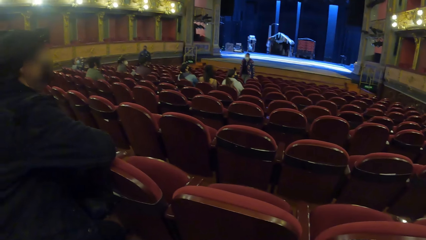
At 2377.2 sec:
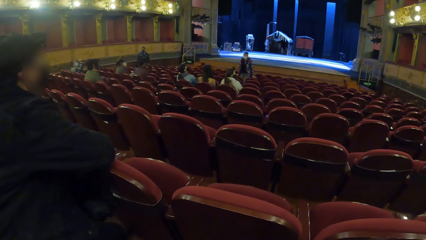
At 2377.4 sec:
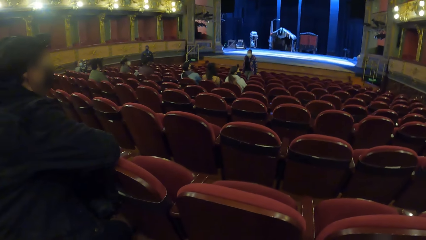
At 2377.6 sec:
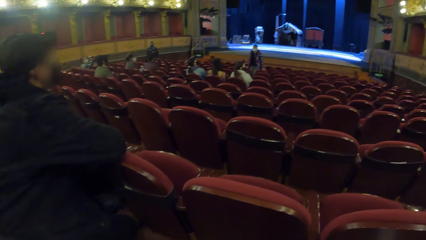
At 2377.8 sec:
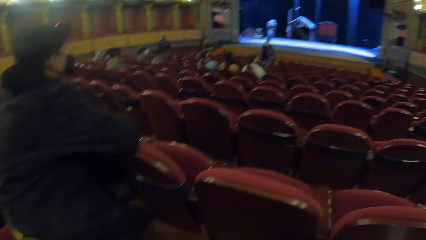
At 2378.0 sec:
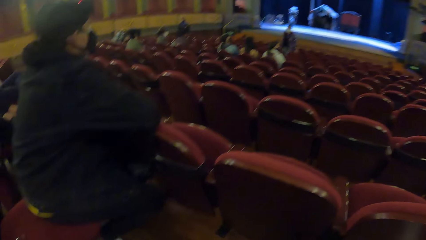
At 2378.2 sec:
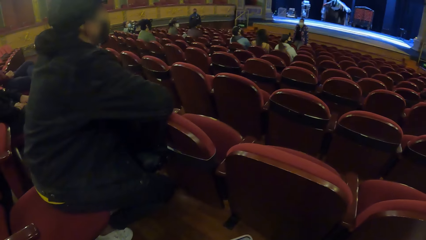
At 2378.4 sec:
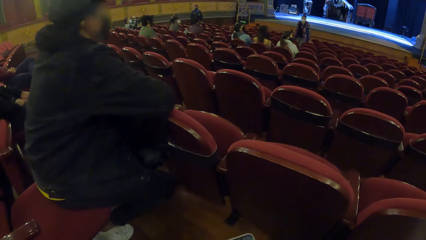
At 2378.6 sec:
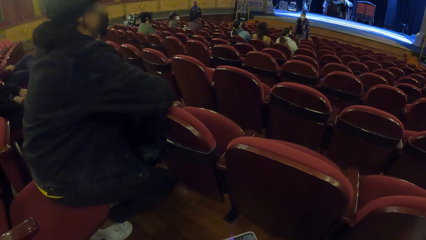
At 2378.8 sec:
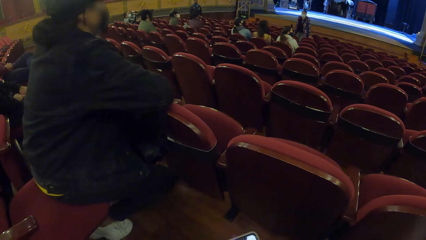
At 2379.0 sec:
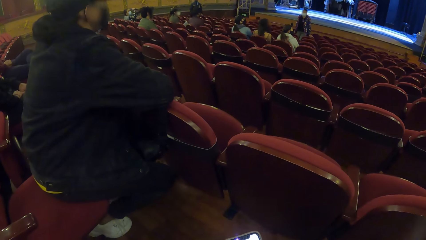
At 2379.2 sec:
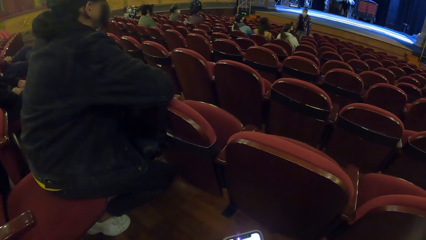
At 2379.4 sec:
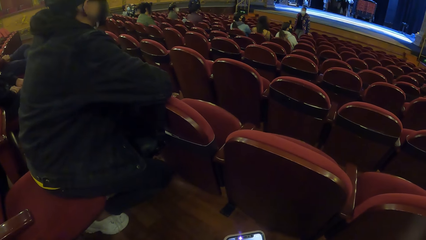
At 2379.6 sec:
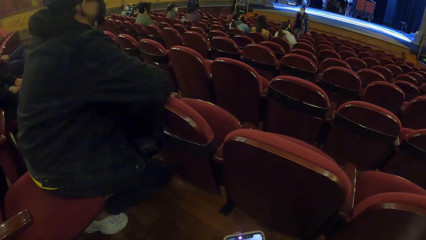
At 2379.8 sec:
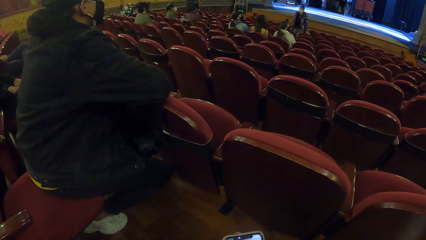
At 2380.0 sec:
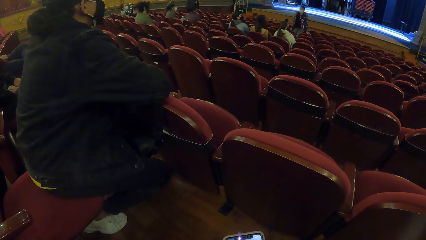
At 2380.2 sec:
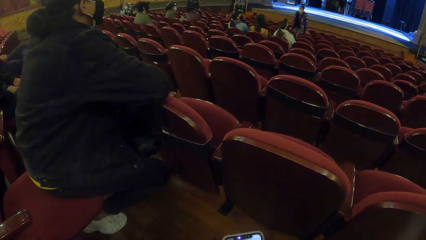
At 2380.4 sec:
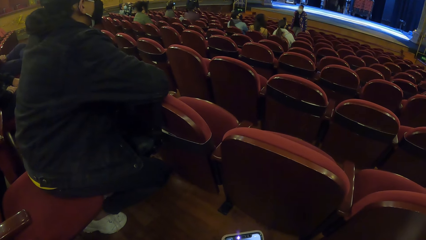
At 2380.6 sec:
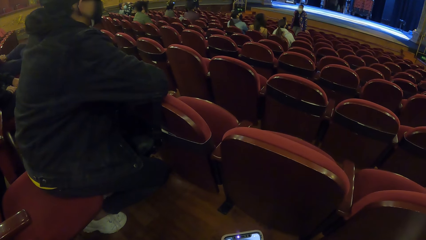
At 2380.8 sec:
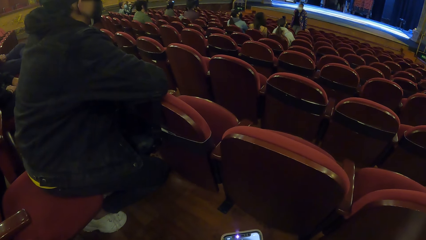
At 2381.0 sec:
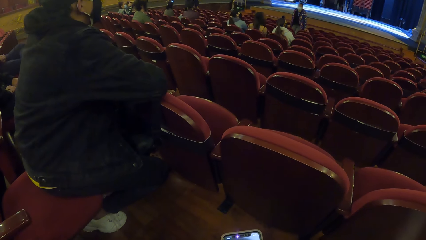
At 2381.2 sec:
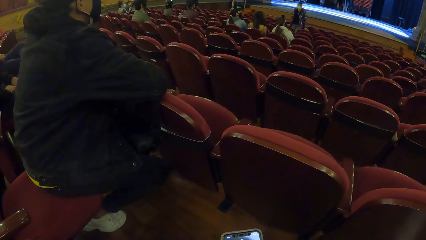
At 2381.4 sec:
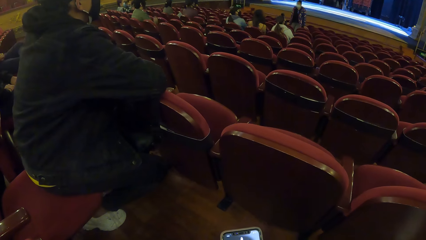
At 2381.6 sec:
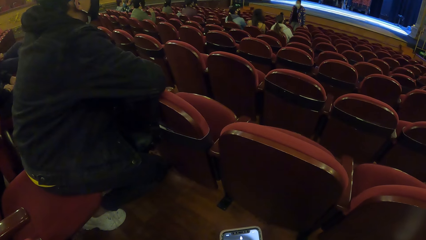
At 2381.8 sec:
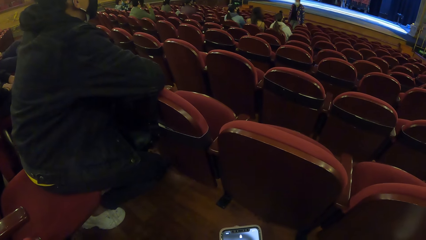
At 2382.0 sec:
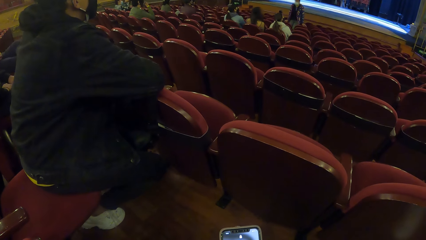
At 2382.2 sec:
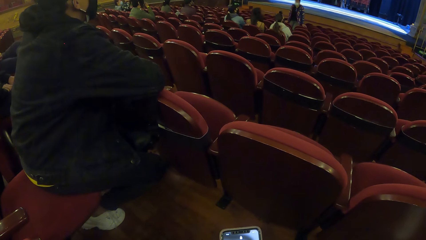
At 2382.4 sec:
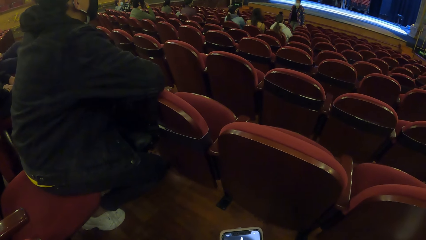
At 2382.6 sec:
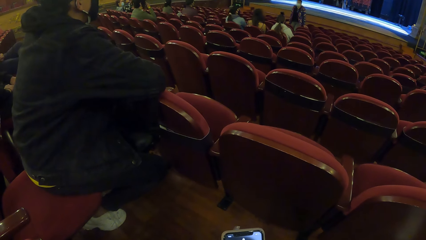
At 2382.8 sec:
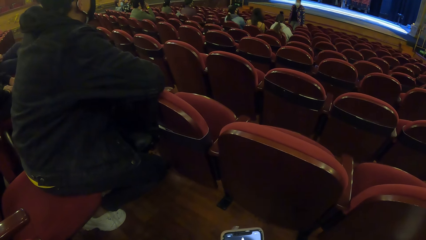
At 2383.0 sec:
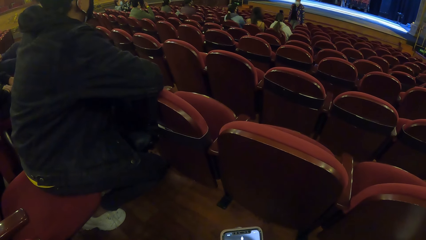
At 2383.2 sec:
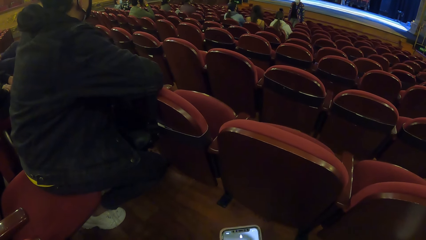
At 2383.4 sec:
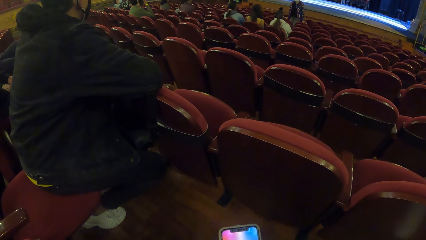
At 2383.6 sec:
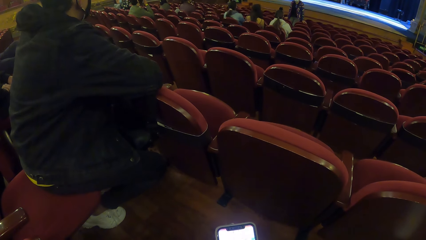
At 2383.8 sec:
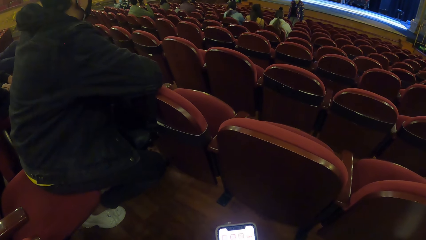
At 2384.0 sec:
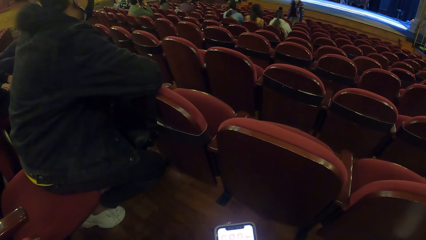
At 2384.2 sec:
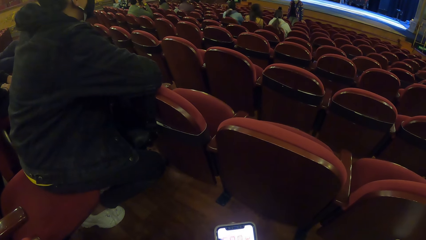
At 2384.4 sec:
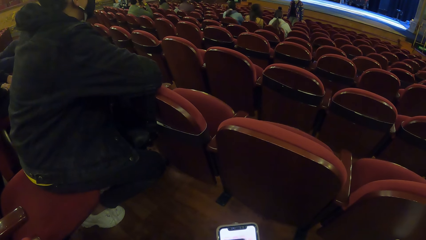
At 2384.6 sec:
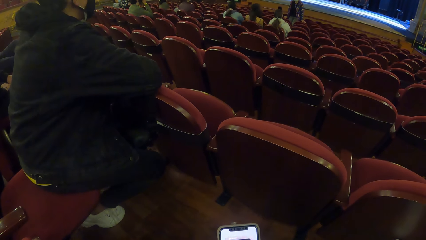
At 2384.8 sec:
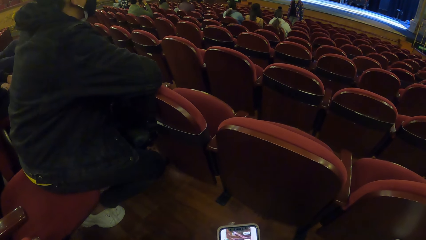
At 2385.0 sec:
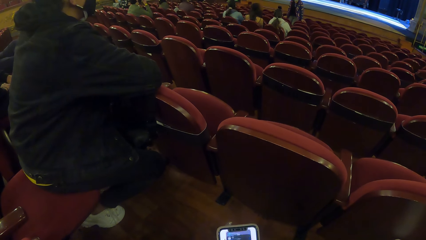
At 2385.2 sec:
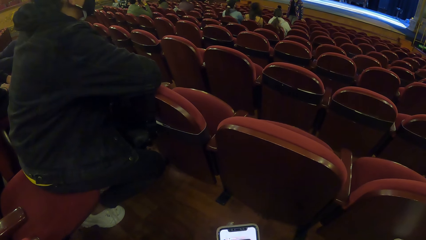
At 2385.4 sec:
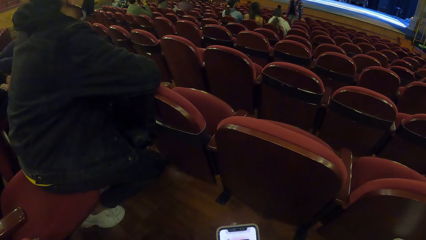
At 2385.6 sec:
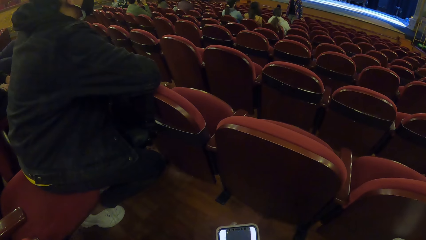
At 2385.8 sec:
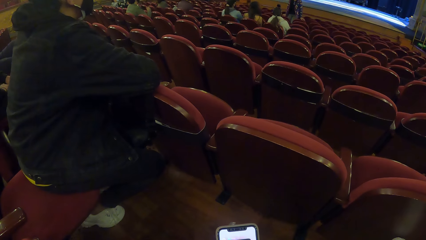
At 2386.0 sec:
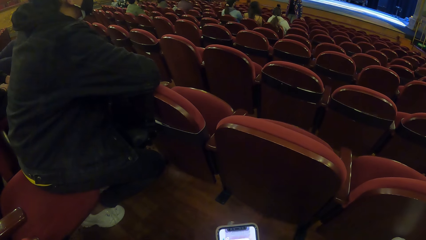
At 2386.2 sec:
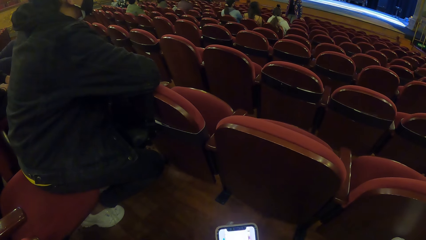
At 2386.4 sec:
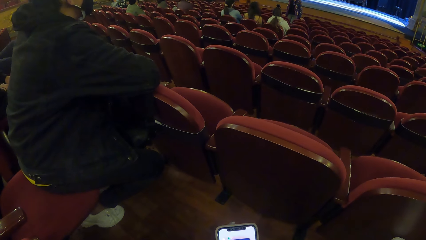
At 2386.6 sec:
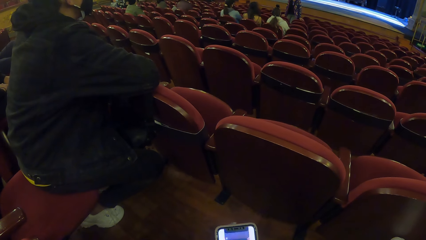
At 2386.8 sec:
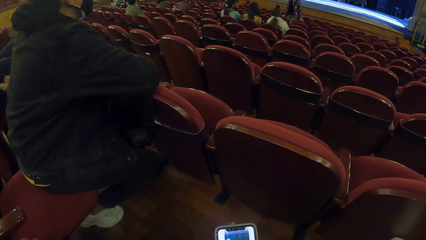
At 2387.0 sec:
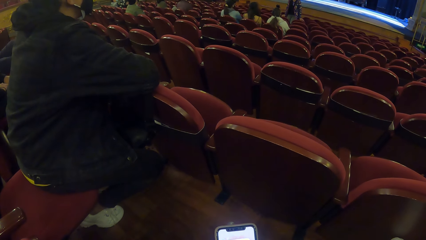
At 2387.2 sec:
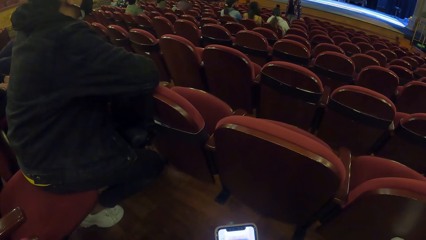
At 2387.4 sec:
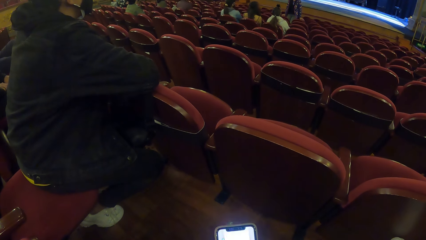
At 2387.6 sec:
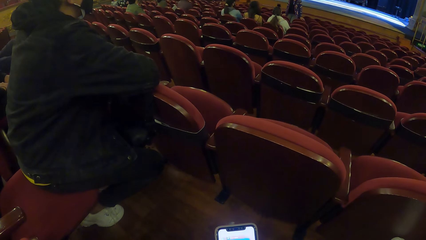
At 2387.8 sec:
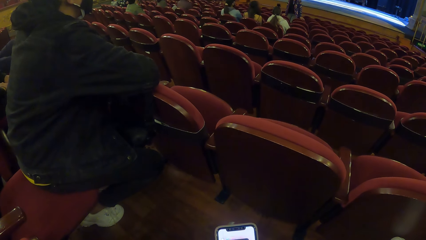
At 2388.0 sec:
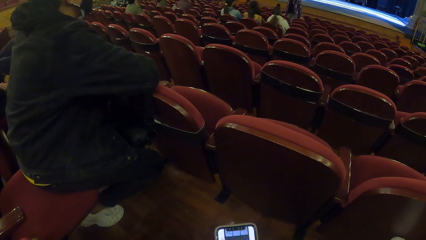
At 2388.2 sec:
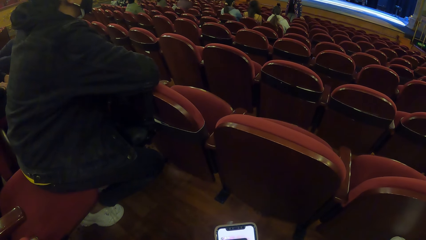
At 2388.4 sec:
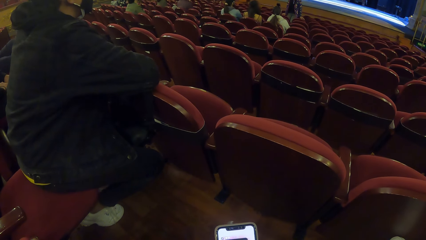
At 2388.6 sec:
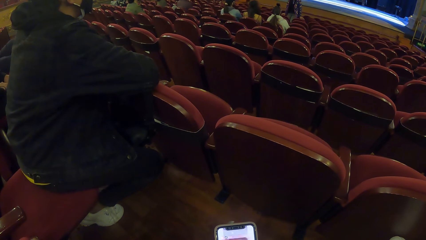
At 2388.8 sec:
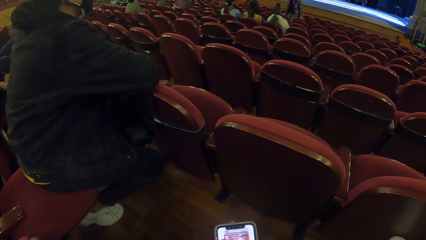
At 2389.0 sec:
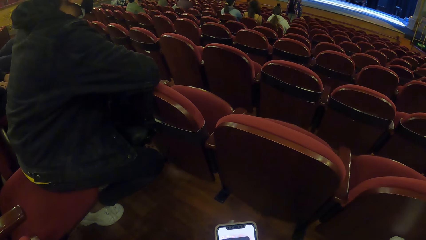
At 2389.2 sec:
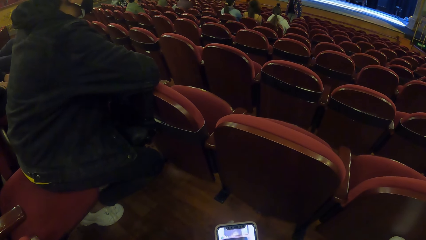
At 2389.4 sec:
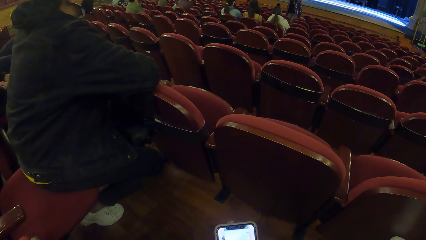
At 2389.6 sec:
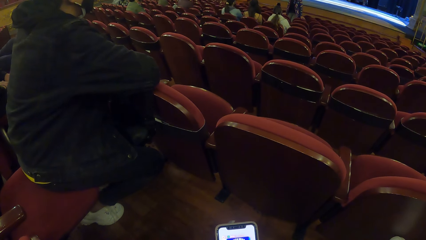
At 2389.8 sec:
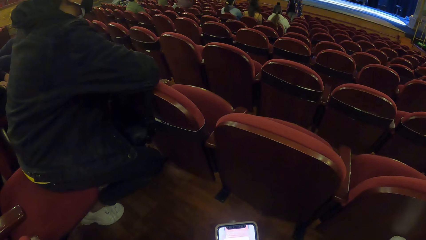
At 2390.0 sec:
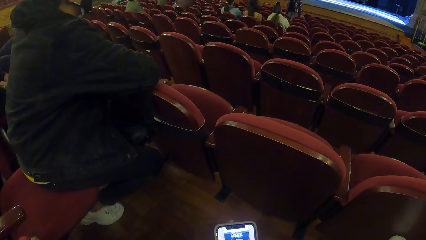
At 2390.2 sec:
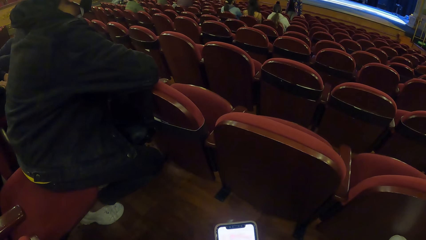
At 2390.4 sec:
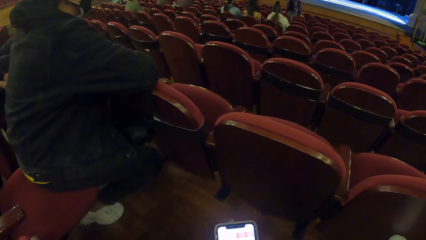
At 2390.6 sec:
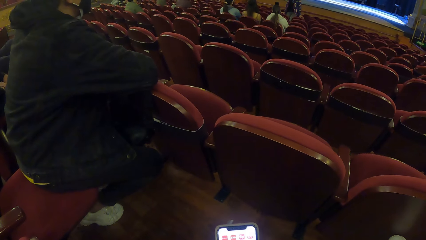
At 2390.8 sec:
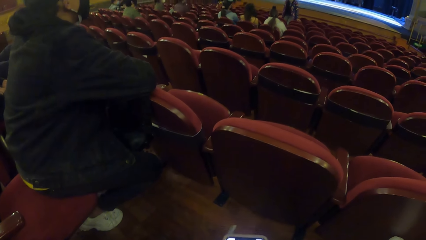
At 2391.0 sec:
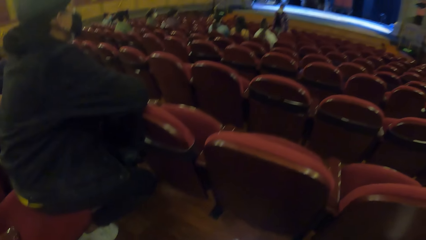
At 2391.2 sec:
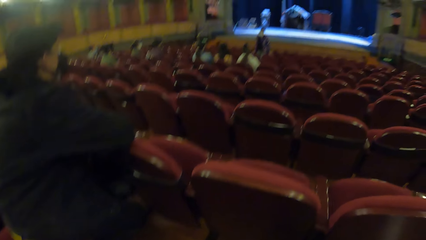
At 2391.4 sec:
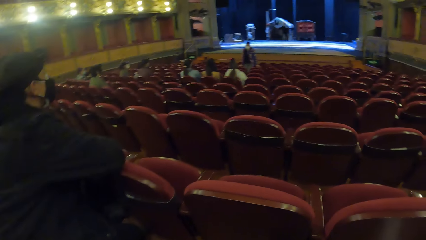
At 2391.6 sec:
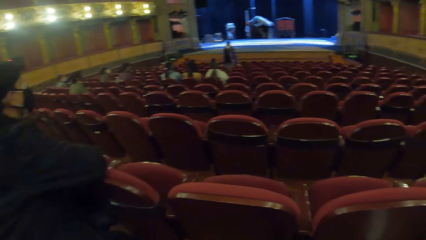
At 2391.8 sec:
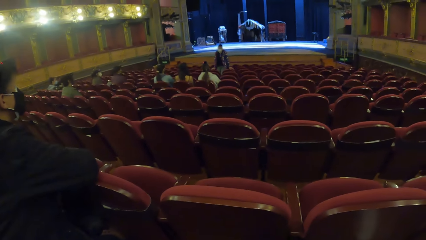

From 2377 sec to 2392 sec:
The camera wearer operates the phone with his hands. A man touches his face with his right hand. The camera wearer scrolls the phone.
